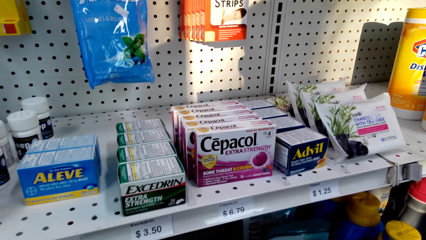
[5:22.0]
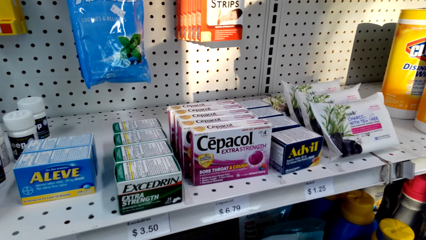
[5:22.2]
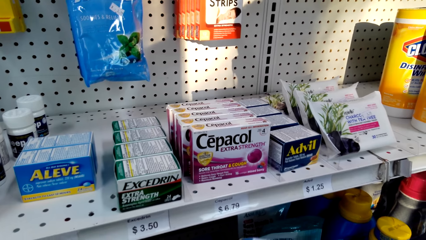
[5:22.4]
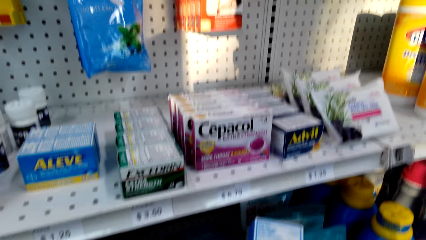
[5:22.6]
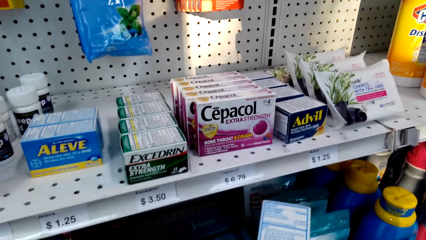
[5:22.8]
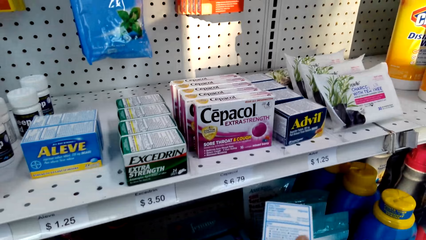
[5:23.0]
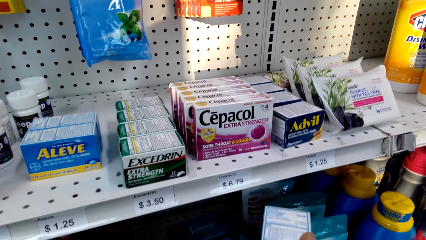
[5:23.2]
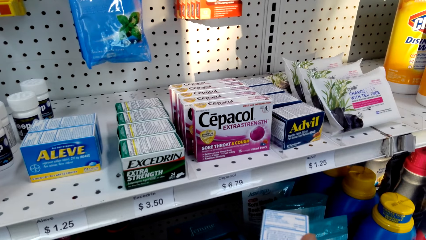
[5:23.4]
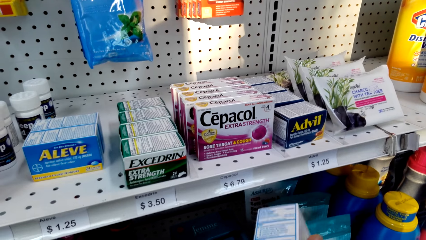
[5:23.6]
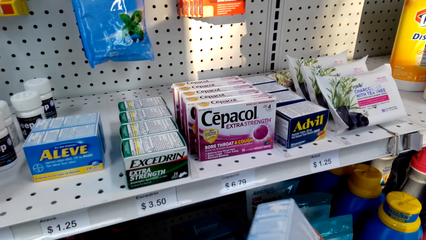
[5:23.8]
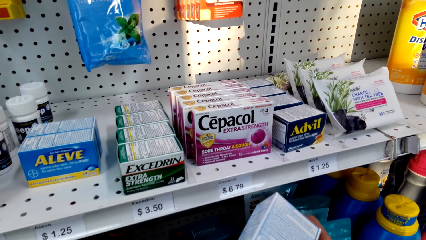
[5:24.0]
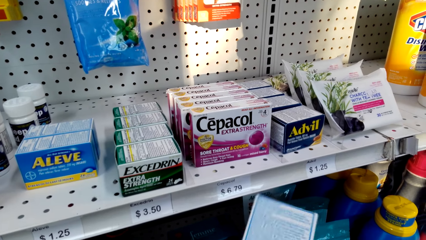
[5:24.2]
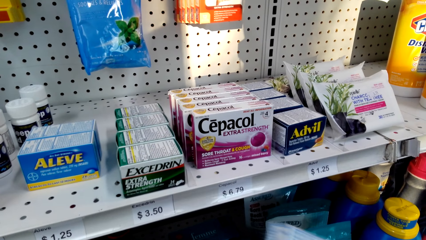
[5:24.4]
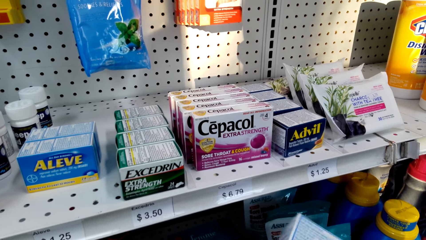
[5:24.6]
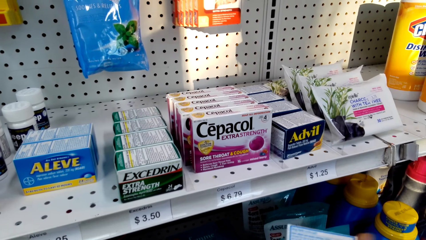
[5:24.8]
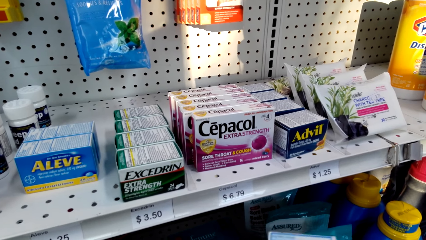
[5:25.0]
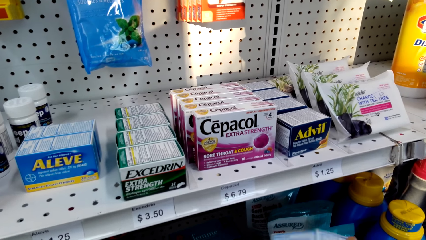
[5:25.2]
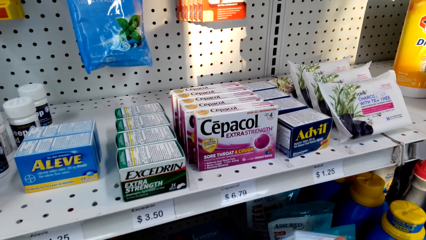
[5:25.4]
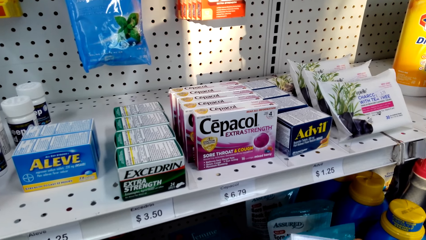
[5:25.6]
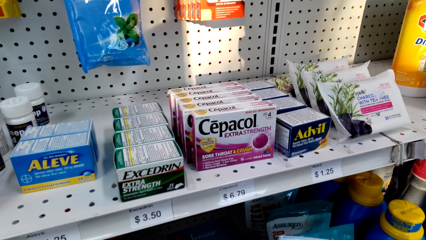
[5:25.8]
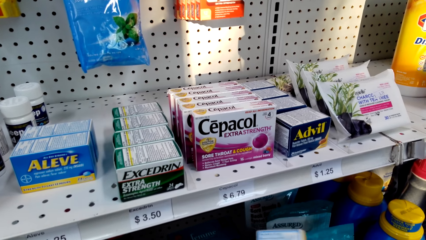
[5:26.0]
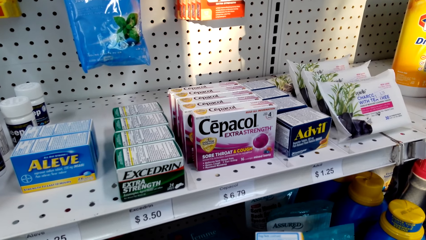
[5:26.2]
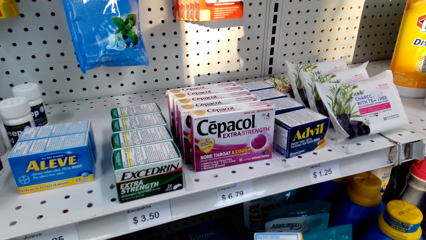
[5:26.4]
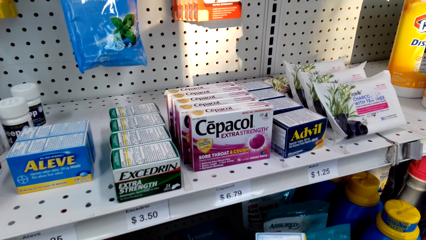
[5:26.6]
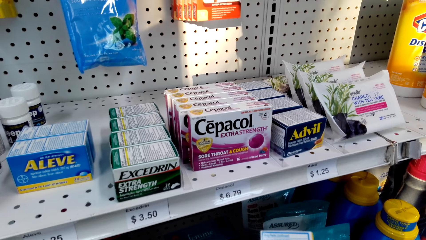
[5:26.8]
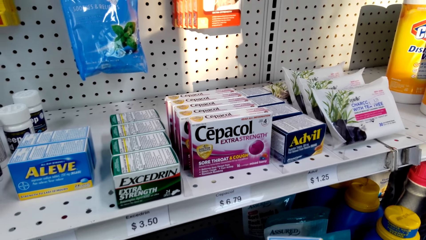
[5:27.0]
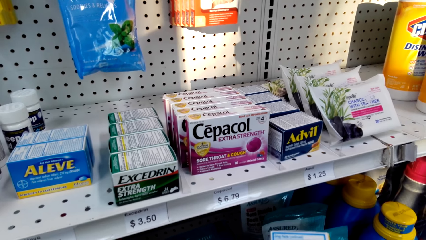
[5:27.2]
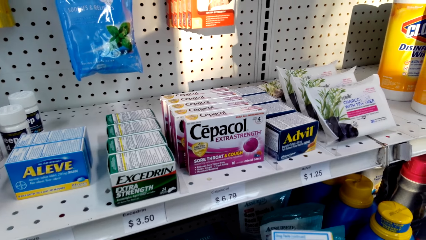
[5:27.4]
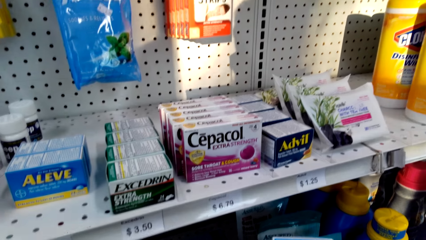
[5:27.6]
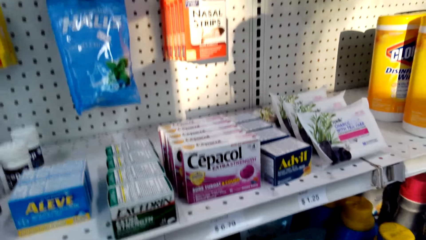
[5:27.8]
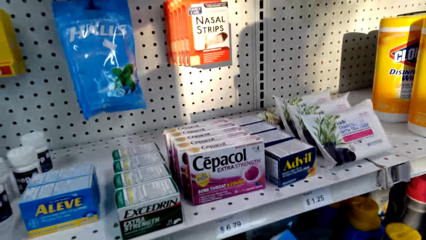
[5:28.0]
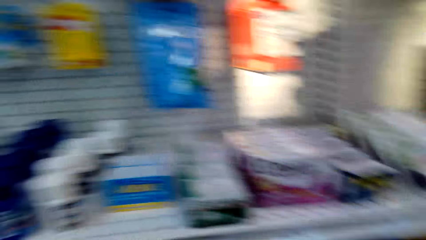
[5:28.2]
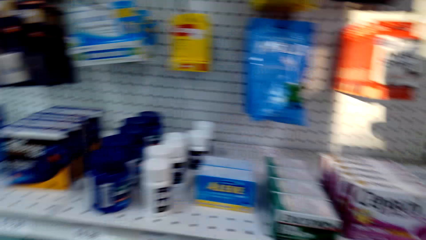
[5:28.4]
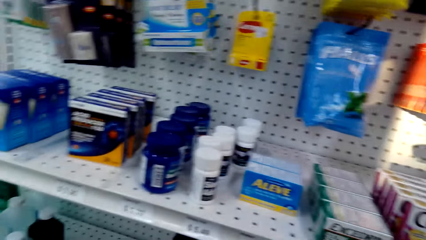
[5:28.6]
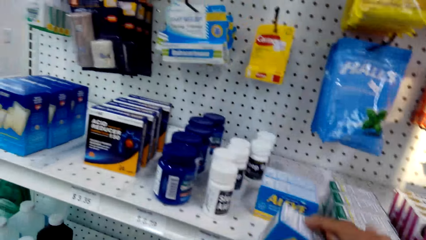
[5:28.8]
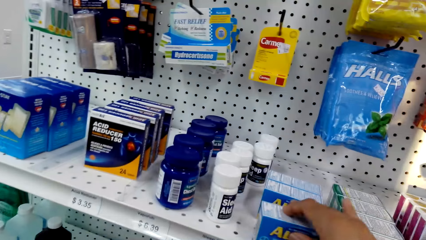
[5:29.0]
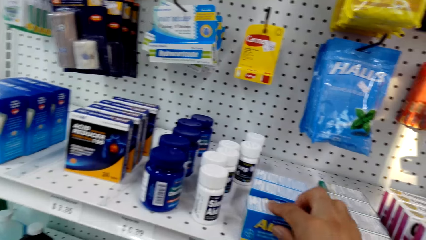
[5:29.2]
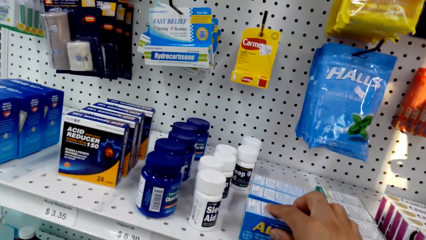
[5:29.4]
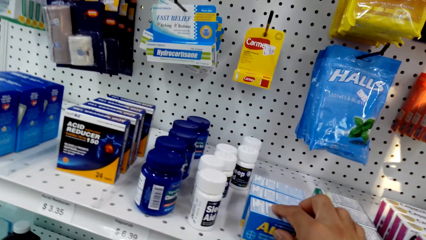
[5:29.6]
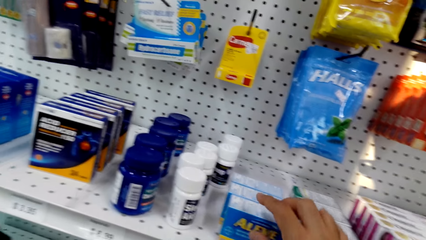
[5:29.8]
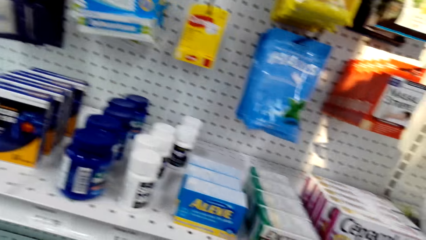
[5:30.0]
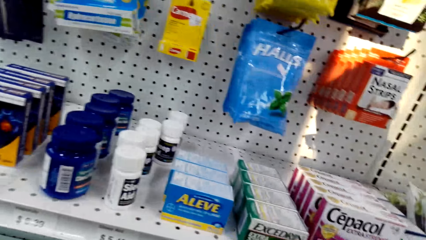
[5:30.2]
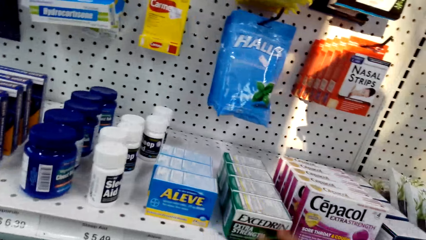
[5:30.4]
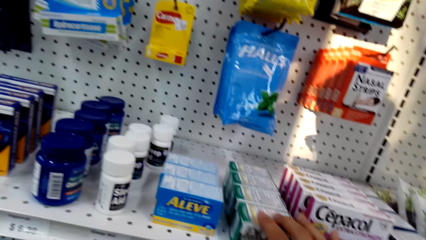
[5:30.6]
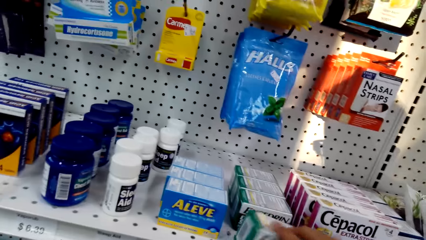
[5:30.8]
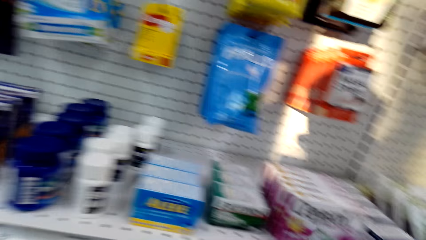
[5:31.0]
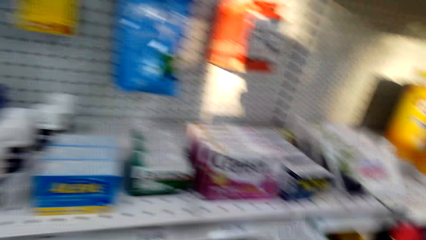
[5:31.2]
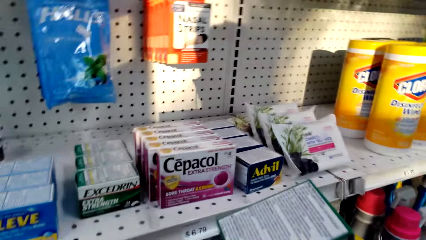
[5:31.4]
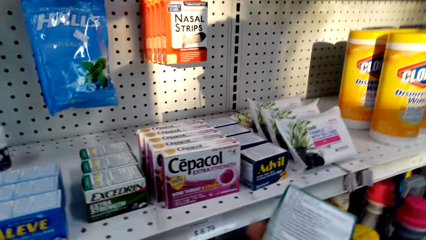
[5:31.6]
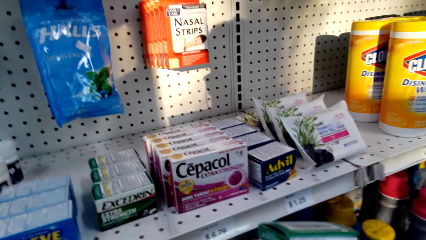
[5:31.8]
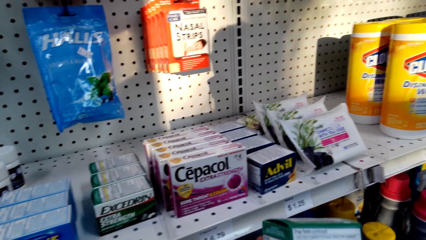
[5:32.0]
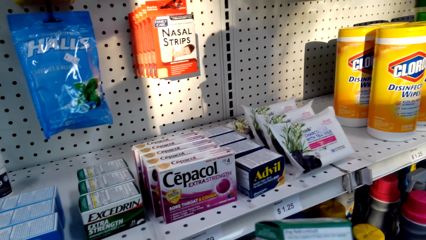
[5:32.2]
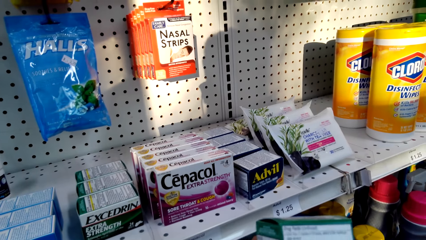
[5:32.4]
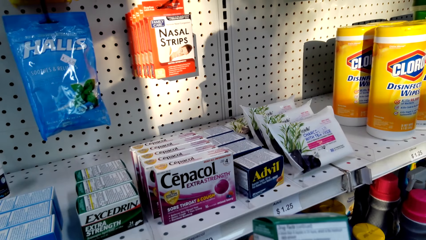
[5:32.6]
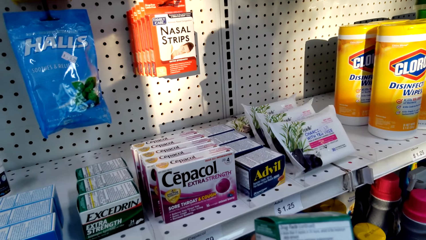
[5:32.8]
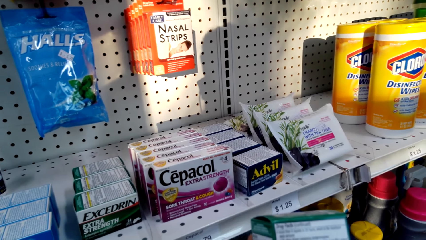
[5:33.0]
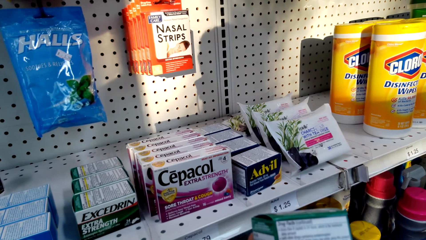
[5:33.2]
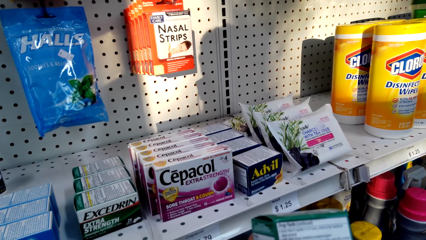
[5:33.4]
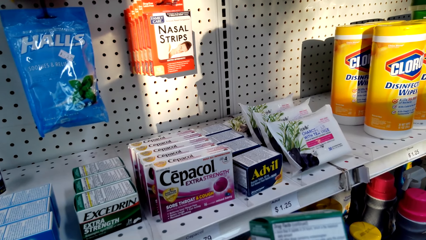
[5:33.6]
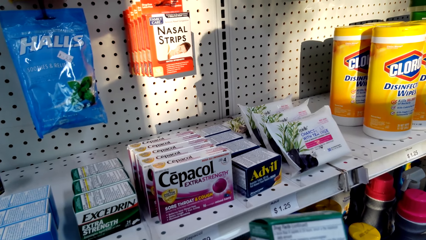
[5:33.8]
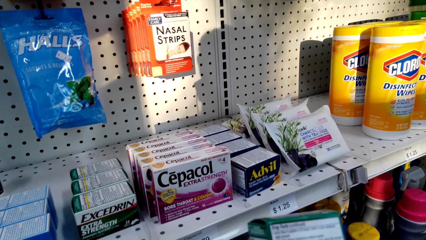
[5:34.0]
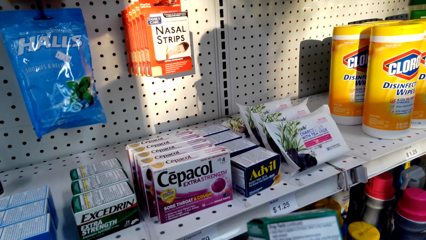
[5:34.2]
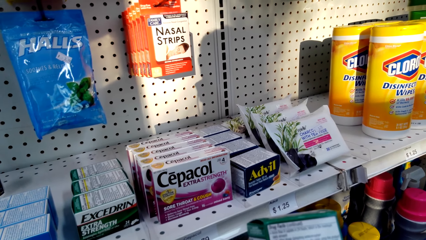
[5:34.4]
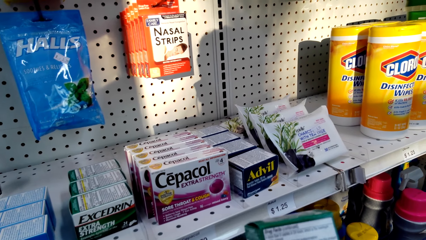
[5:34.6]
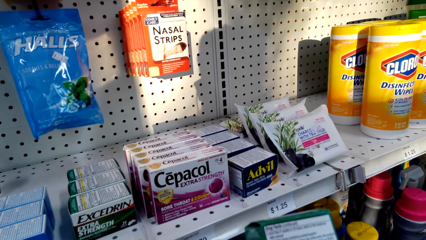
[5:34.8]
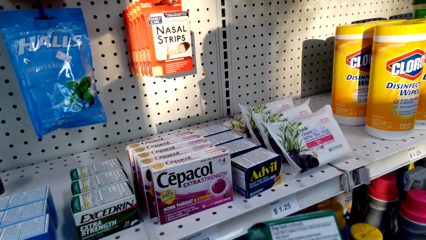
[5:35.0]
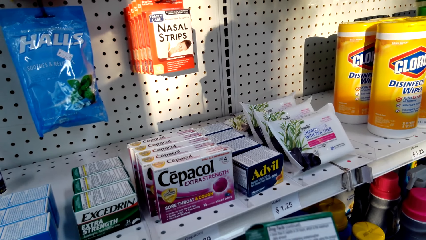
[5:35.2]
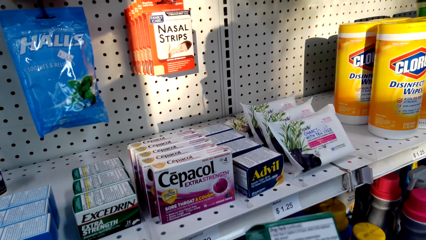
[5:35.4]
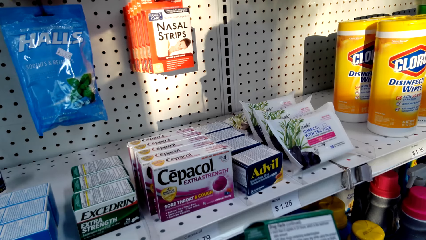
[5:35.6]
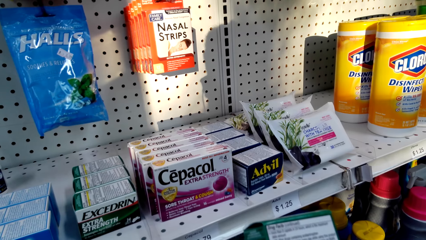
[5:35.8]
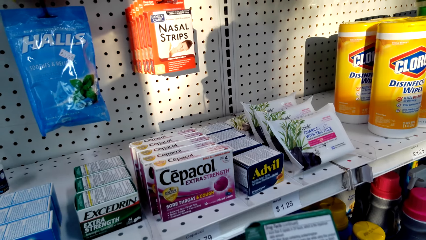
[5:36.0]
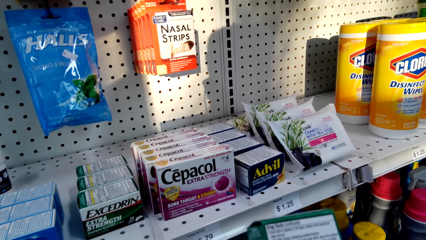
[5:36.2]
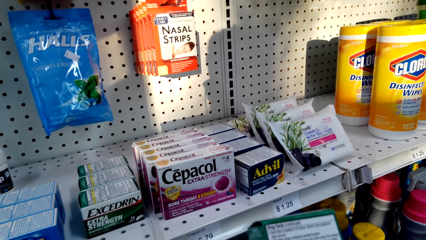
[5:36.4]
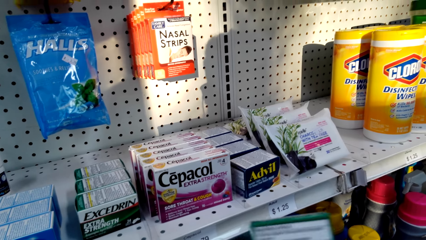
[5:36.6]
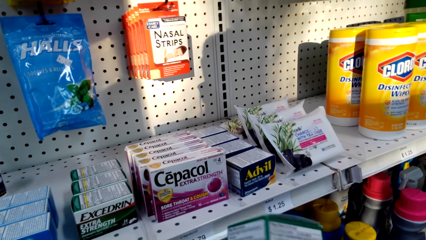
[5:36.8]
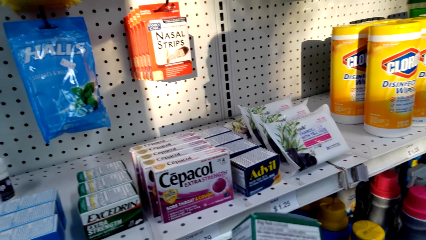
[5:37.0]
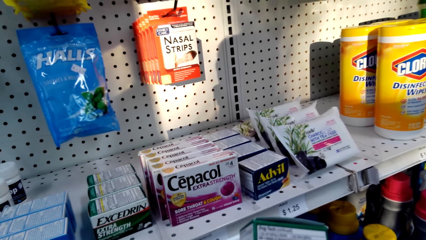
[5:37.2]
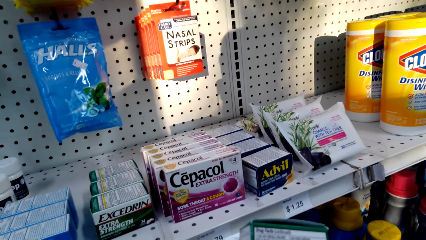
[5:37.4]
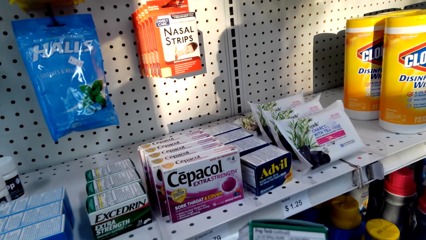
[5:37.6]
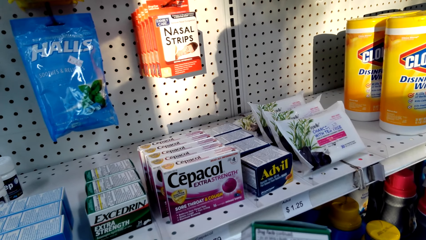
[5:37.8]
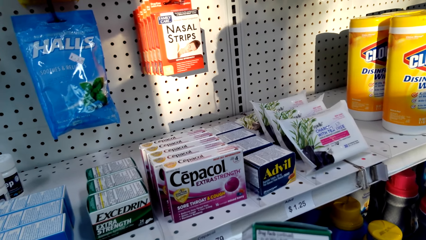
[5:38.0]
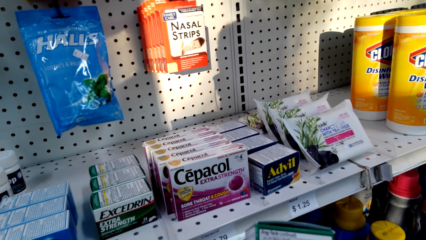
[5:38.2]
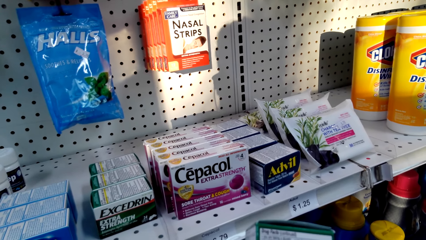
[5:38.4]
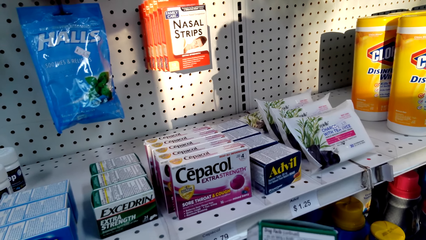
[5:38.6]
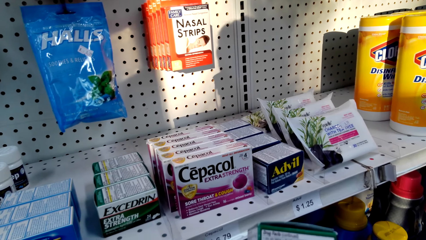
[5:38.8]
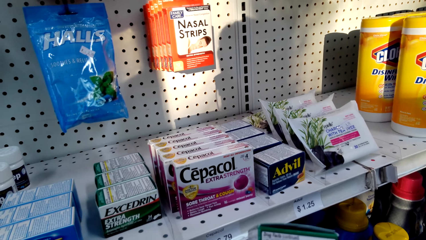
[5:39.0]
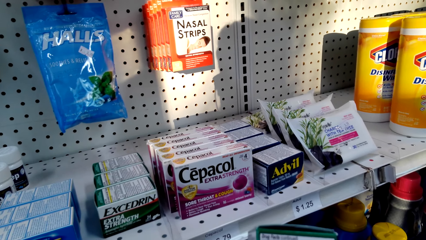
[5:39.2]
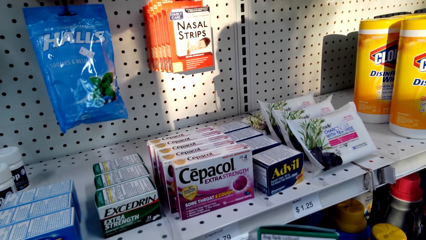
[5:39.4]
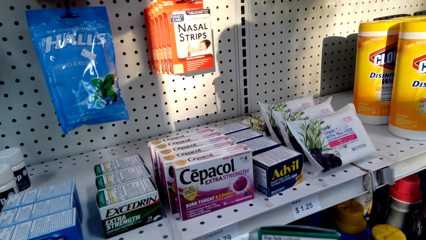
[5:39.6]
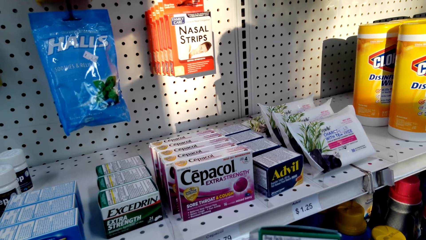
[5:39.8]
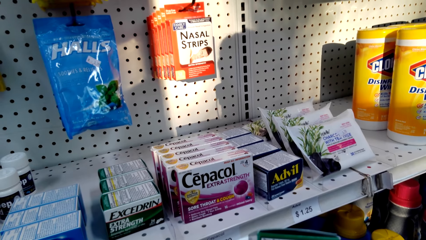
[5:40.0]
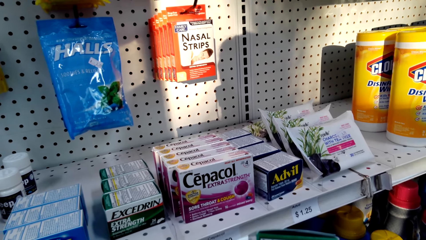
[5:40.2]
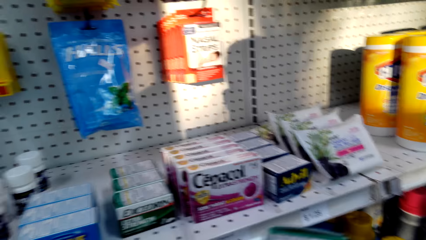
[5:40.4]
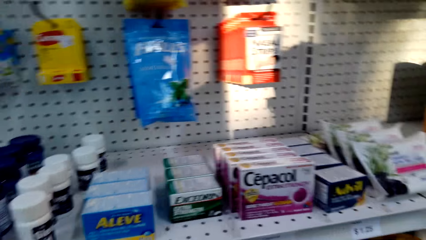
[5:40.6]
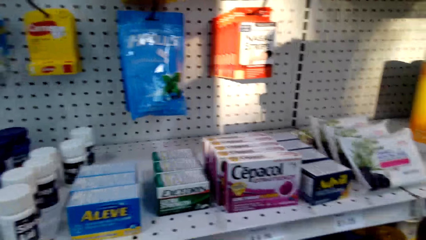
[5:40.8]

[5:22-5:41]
The camera wearer looks at the packet of medicine and turns the packet of medicine with the hand. They put the packet of medicine on the shelf with the hand and pick the packet of medicine from the shelf with the hand. They look at the packet of medicine, turn the packet of medicine with the hand and look at the packet of medicine.
